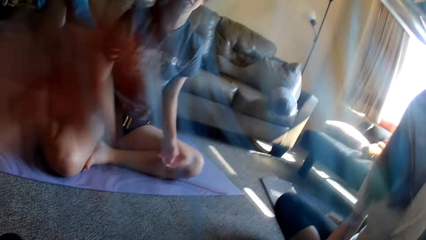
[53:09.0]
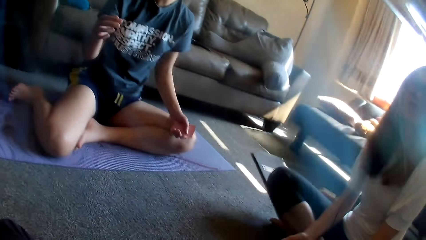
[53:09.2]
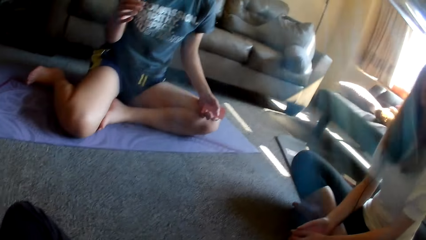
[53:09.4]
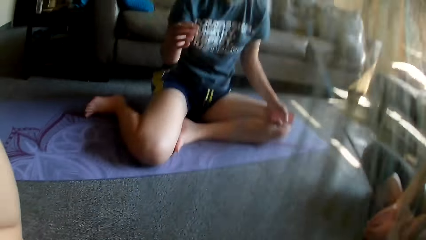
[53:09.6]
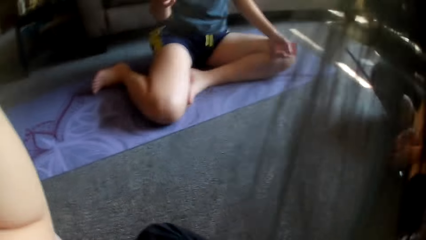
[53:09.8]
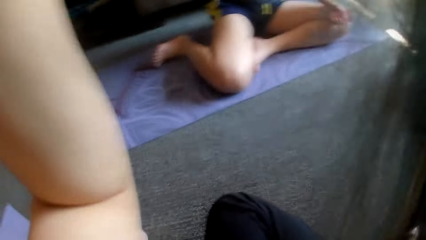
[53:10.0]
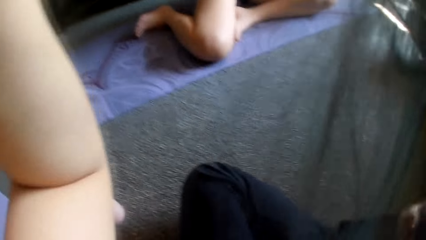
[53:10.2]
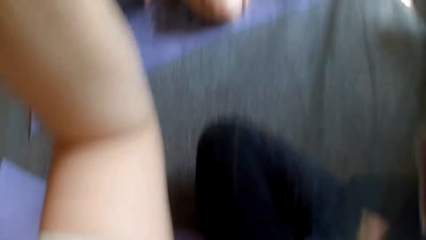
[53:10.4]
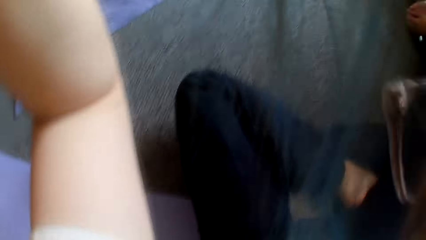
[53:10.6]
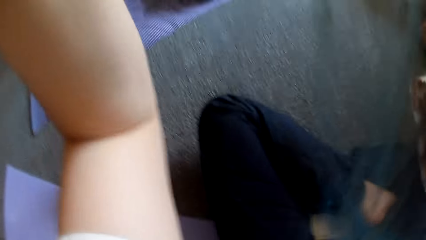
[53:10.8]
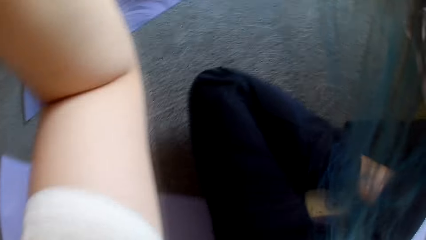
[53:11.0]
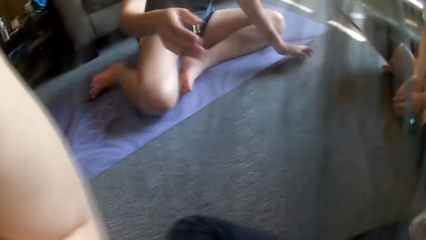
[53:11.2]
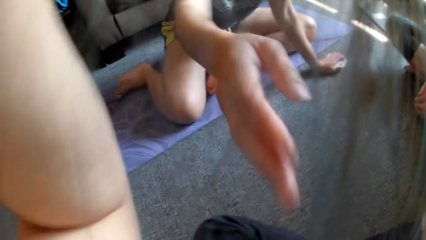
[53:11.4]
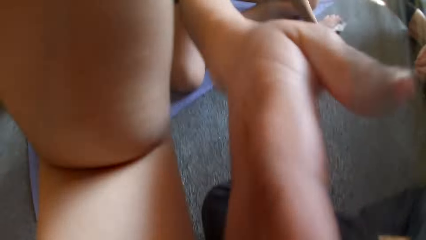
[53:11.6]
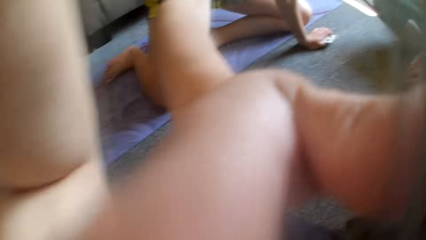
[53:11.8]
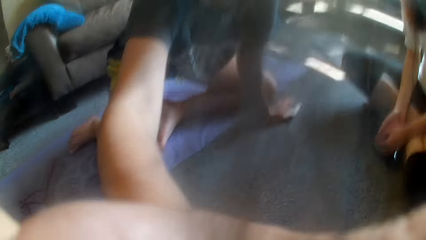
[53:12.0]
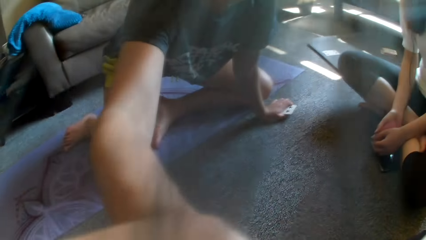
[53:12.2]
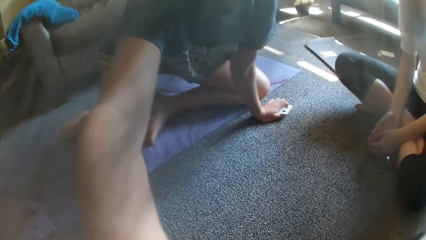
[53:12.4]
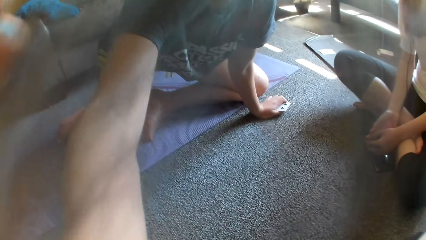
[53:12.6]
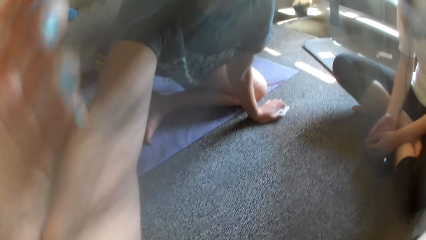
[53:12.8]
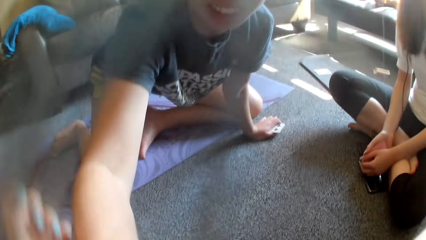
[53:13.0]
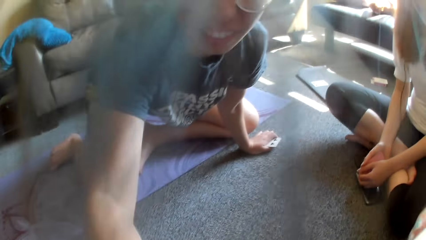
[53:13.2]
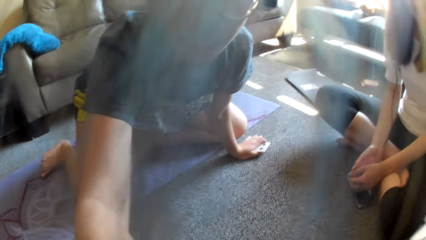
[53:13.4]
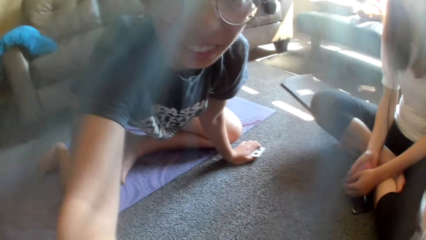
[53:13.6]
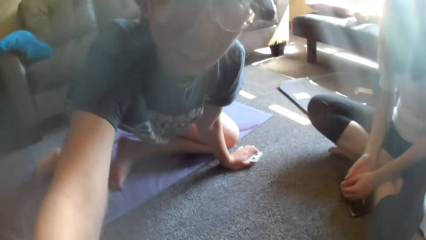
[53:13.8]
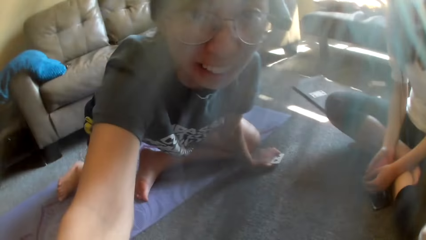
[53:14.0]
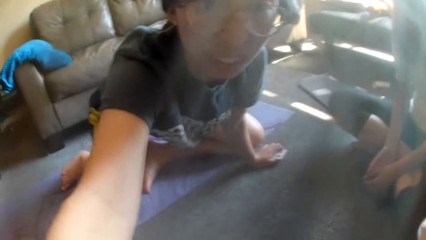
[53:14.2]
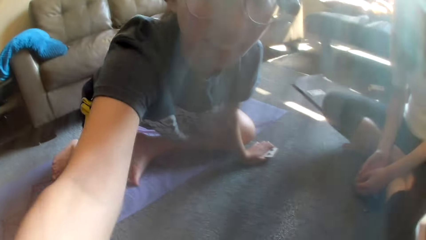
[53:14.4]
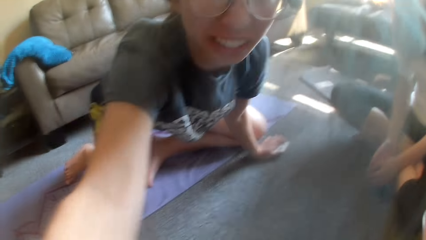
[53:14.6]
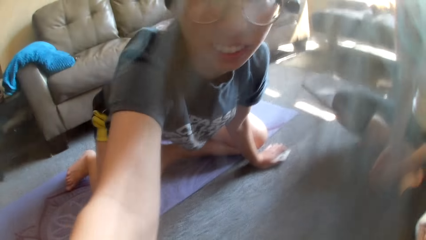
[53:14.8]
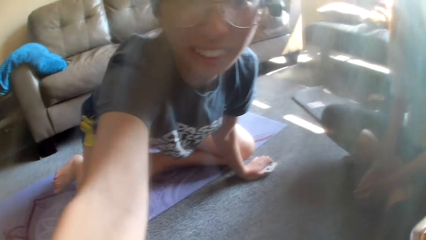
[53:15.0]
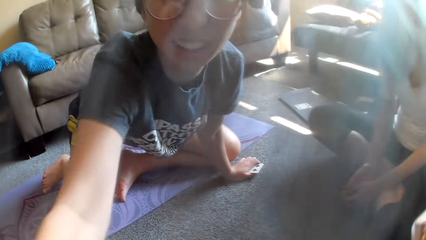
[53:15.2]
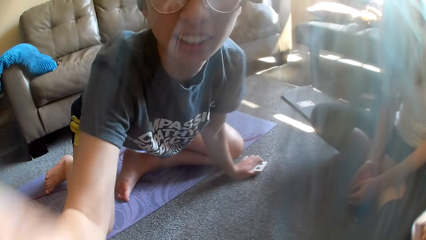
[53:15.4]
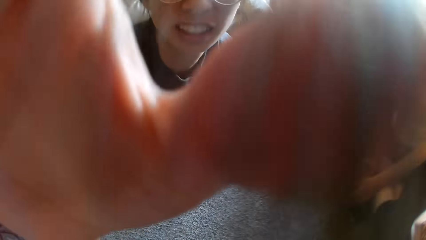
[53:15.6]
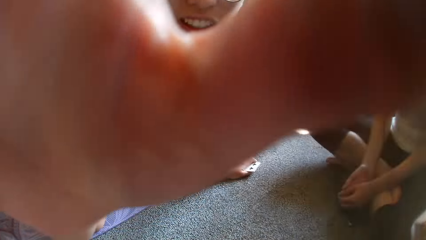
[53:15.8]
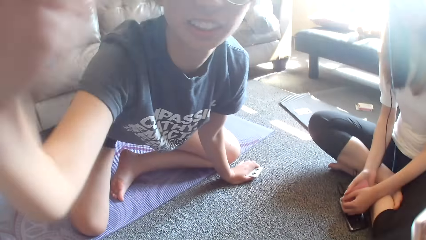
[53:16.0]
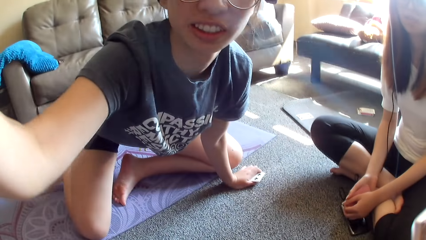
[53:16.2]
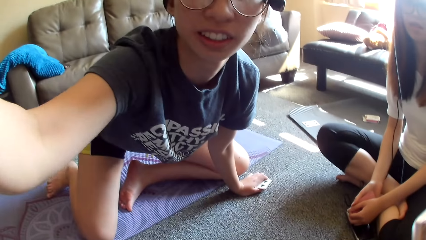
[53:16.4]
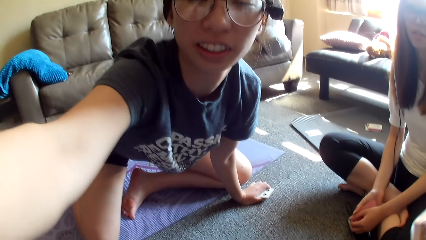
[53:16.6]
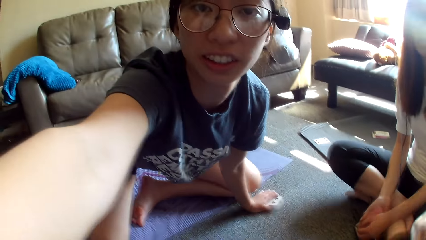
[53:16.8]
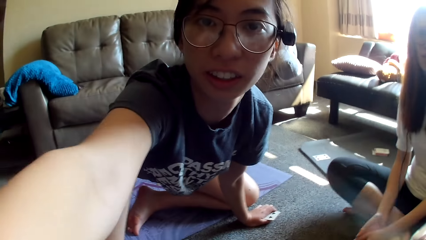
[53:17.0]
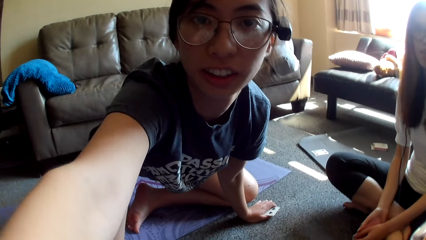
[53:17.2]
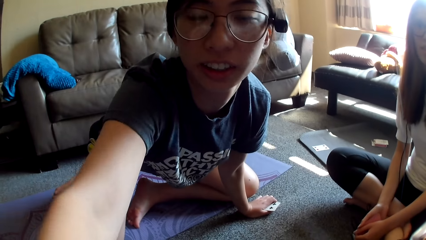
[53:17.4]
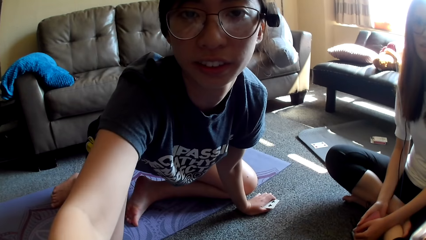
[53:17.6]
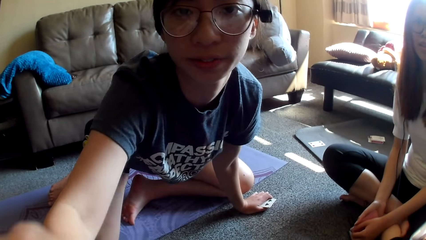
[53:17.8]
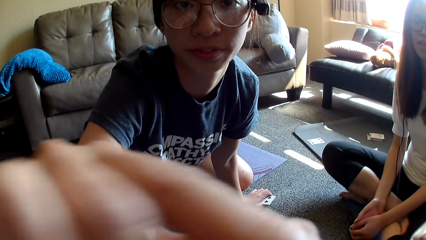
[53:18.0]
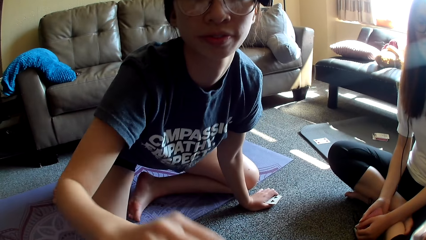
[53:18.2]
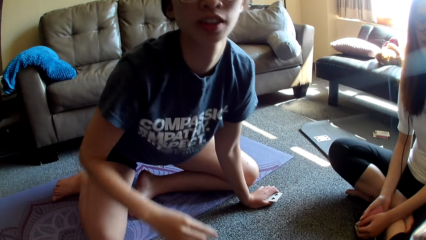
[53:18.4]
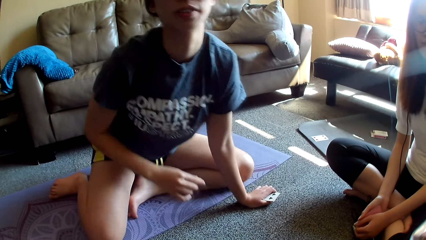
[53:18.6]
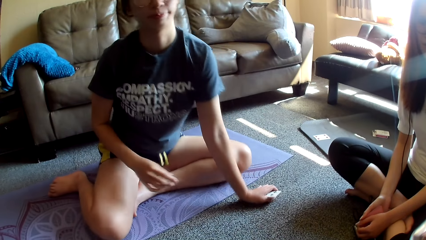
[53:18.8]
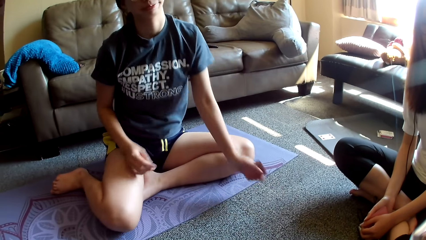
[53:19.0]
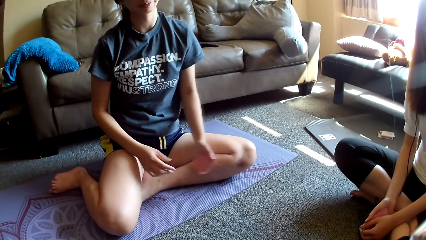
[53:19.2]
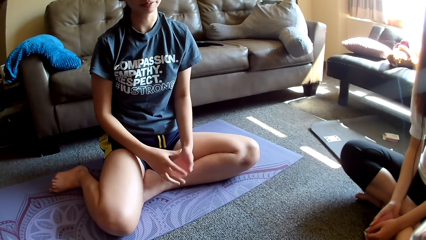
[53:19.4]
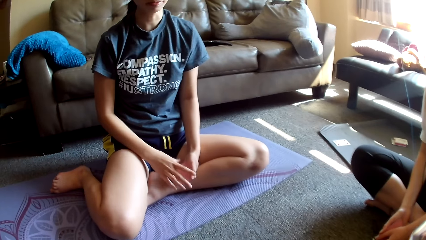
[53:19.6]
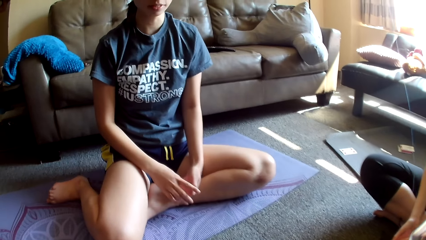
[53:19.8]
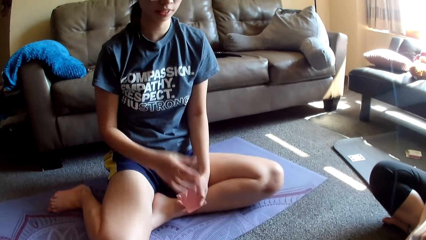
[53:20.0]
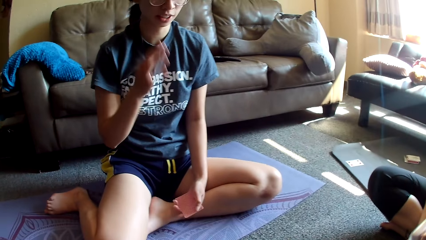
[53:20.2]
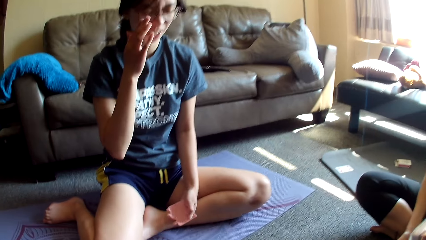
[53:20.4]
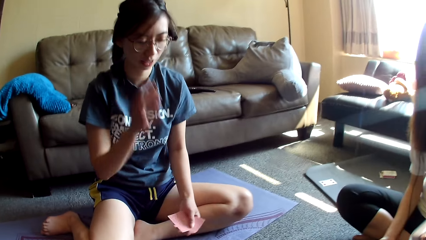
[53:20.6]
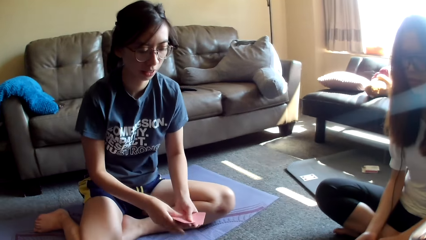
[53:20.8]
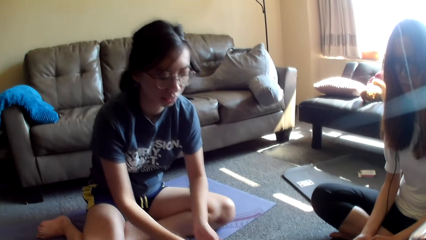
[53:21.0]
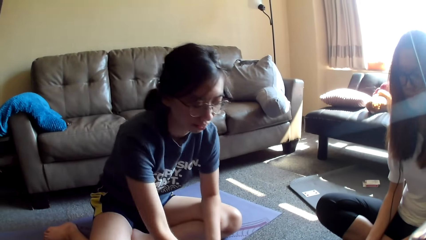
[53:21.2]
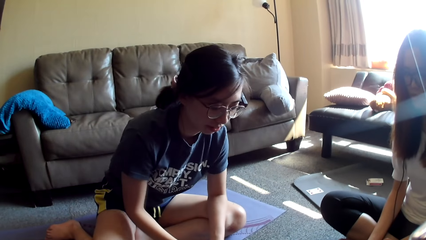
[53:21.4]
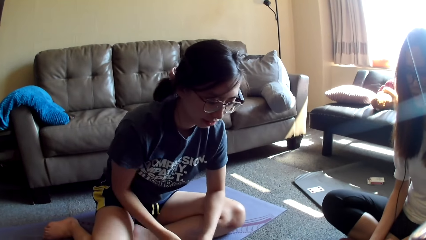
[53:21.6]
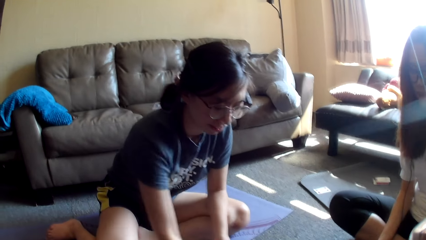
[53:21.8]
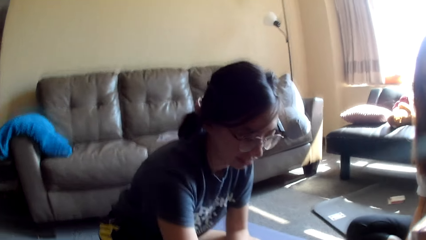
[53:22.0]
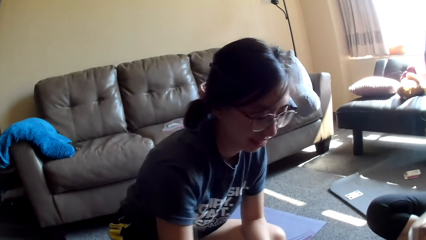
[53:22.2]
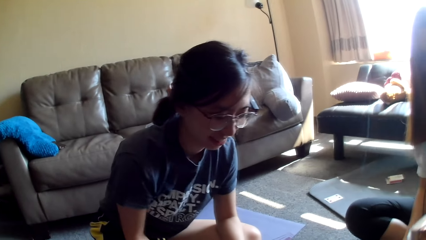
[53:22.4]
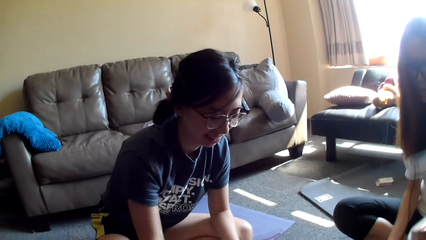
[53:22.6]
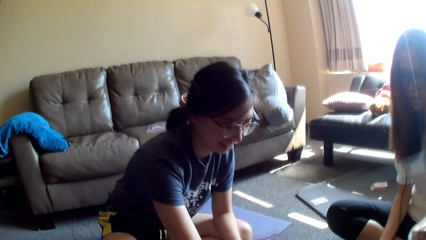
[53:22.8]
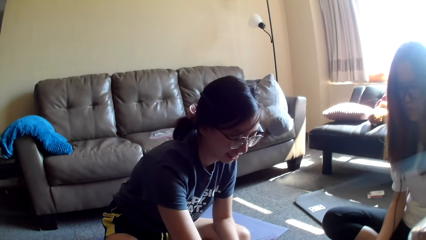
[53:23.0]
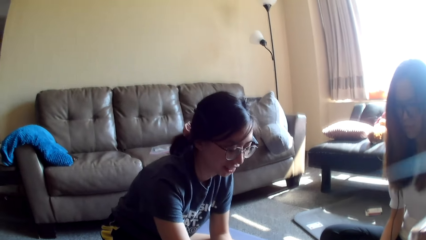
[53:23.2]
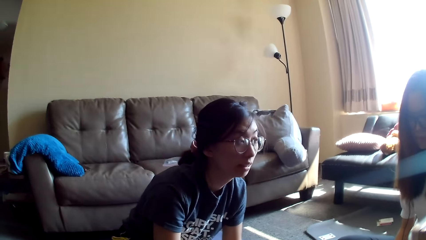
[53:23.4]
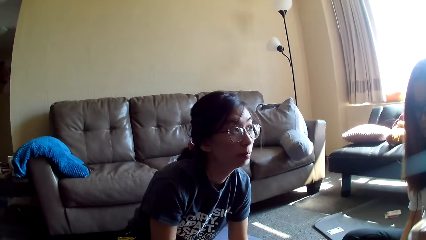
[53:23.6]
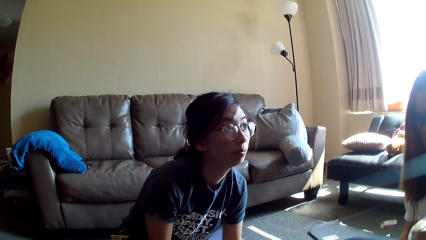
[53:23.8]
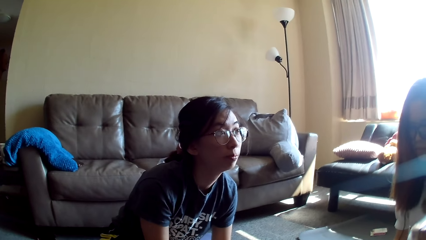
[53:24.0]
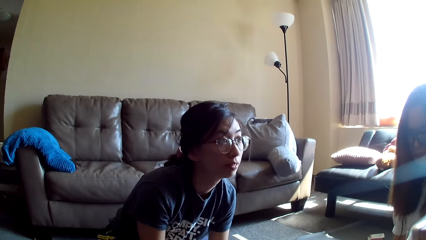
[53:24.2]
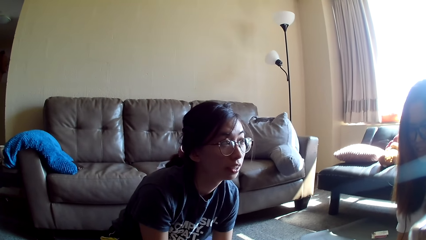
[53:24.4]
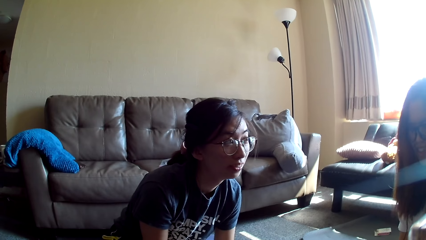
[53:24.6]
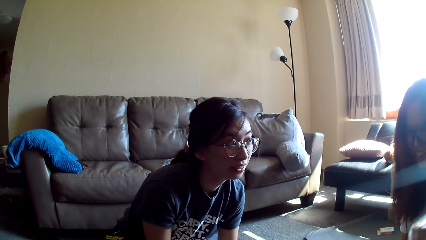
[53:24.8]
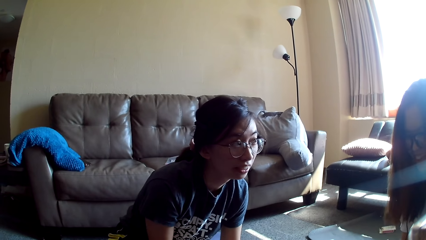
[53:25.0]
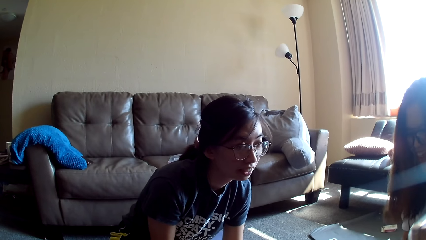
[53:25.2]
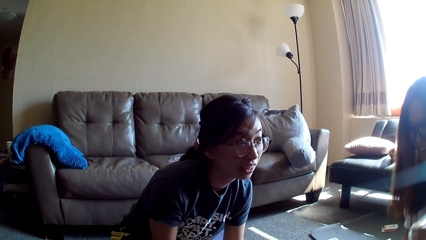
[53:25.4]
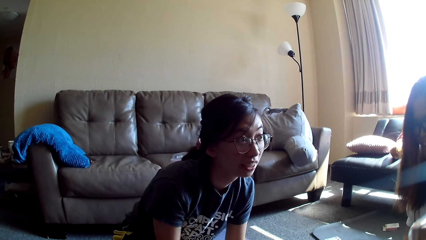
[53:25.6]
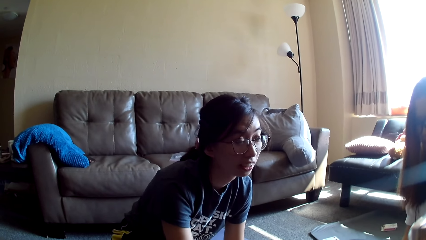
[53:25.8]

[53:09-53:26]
The camera wearer adjusts the camera. A lady adjusts the camera. She sits down, holds cards, adjusts her glasses, drops a card game, grabs the card game and moves a hand.
